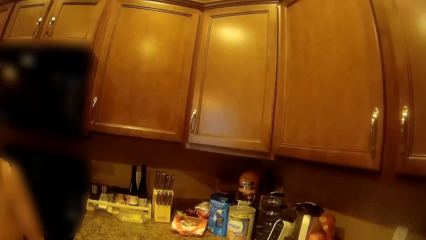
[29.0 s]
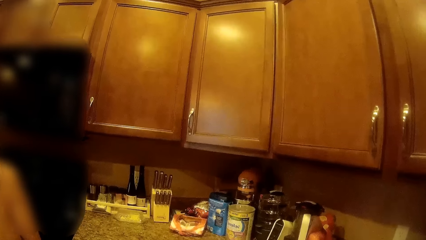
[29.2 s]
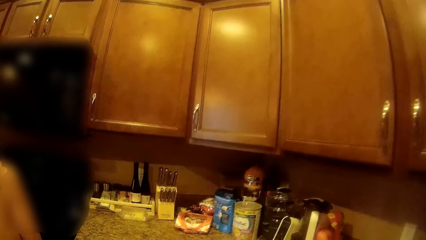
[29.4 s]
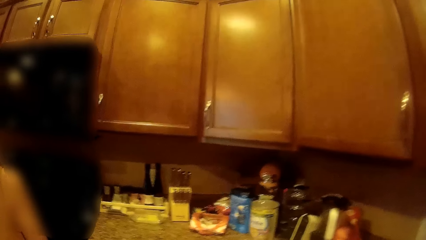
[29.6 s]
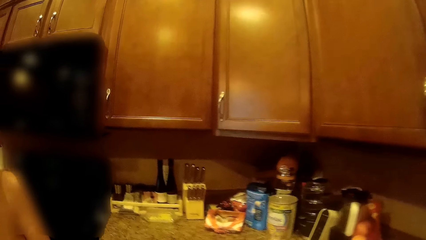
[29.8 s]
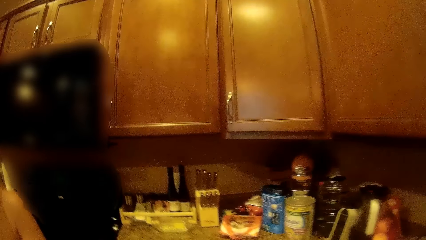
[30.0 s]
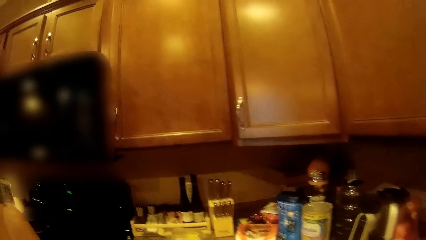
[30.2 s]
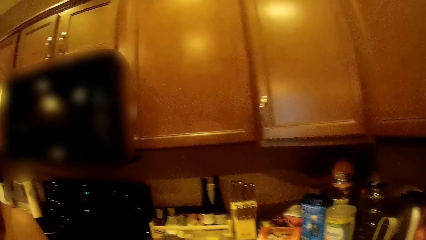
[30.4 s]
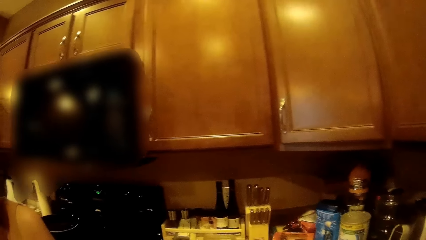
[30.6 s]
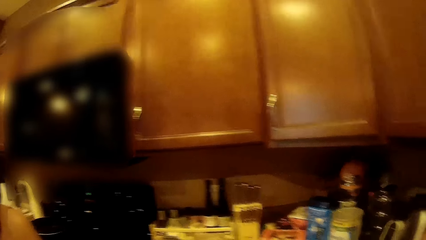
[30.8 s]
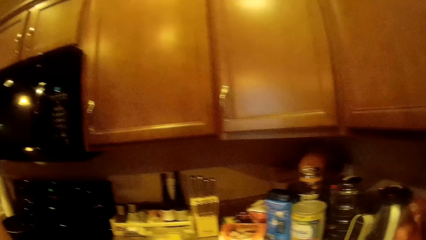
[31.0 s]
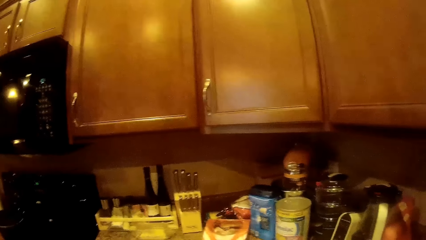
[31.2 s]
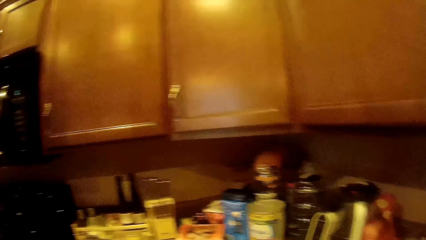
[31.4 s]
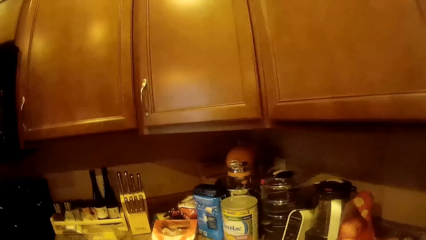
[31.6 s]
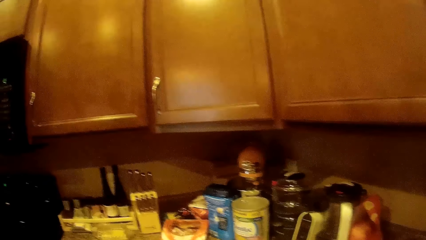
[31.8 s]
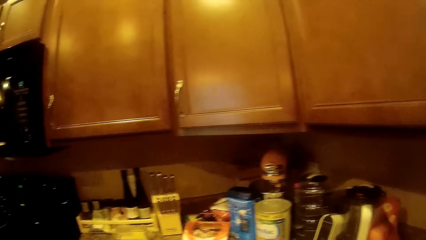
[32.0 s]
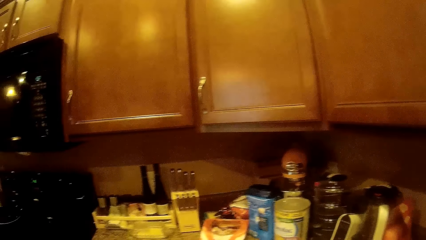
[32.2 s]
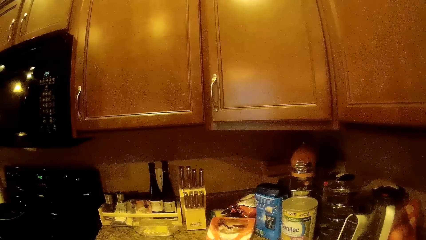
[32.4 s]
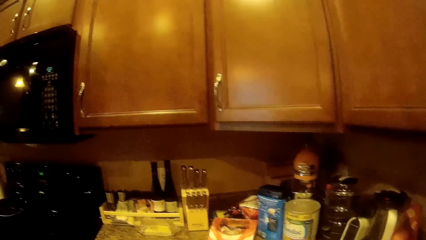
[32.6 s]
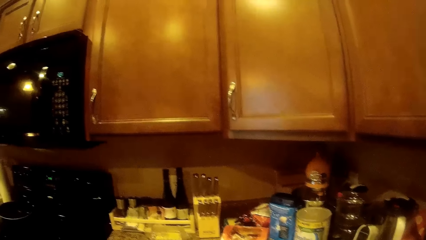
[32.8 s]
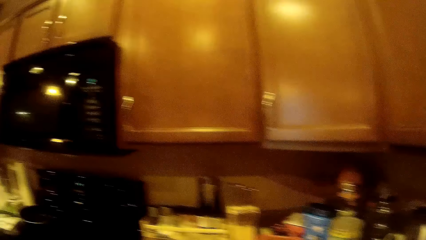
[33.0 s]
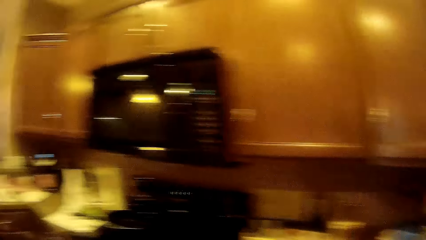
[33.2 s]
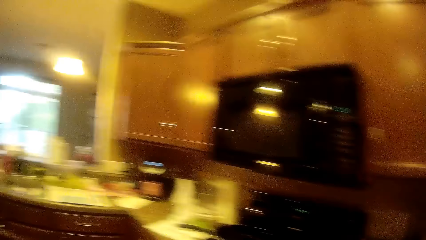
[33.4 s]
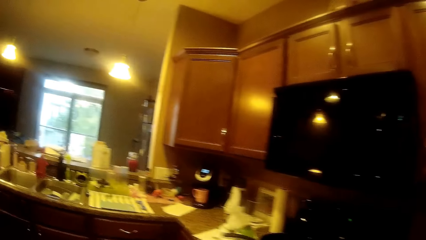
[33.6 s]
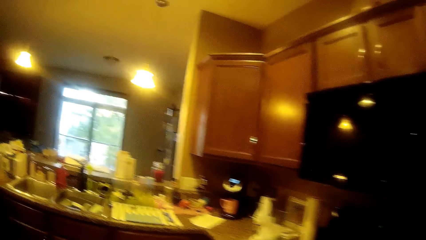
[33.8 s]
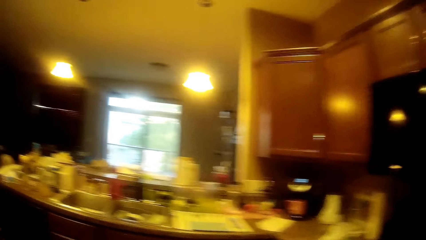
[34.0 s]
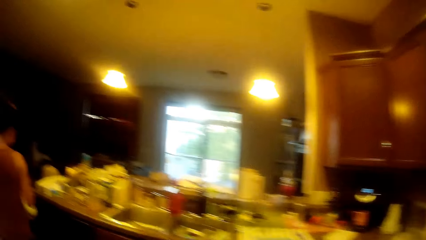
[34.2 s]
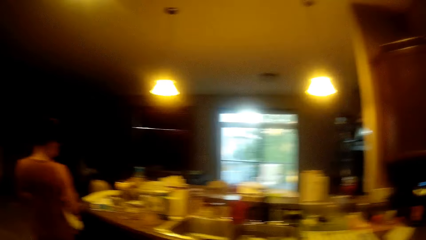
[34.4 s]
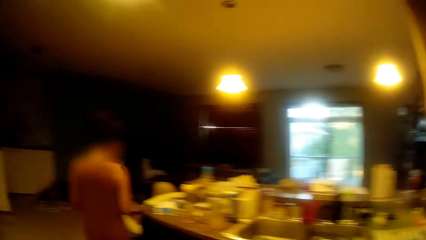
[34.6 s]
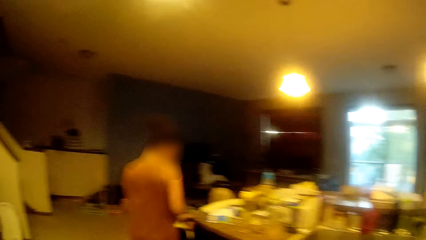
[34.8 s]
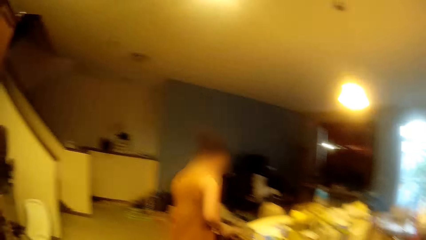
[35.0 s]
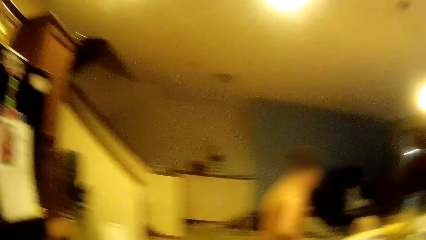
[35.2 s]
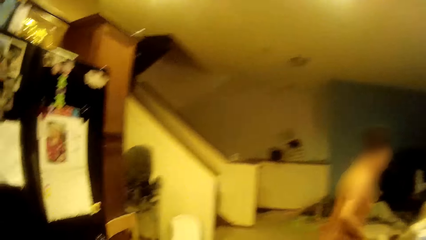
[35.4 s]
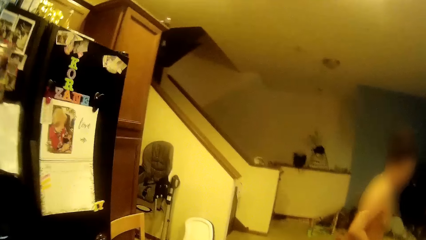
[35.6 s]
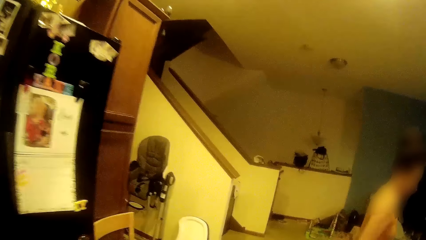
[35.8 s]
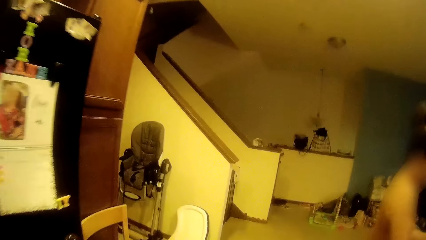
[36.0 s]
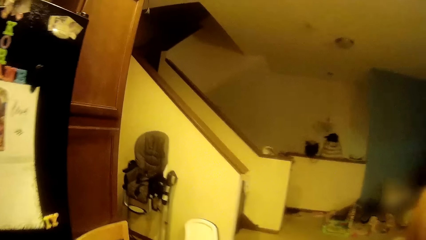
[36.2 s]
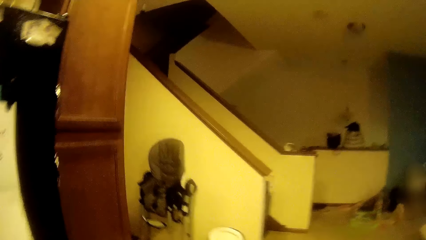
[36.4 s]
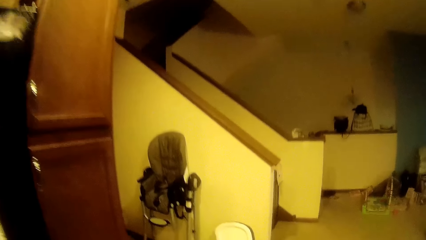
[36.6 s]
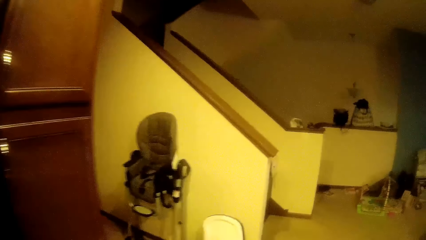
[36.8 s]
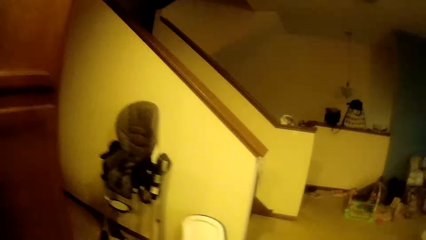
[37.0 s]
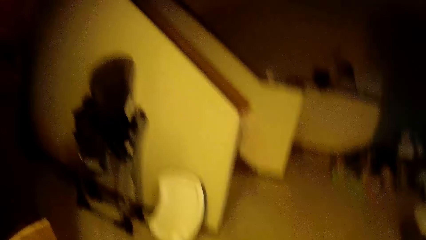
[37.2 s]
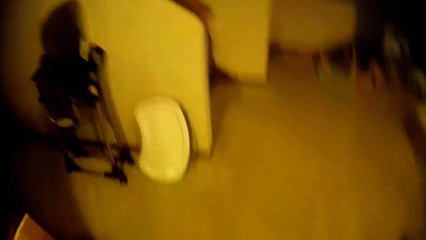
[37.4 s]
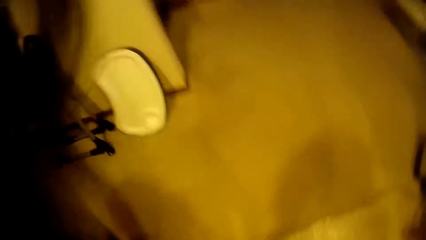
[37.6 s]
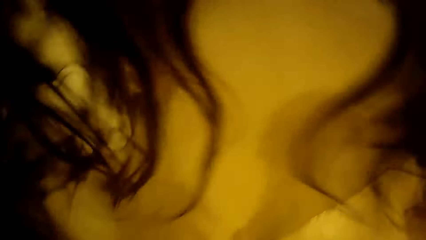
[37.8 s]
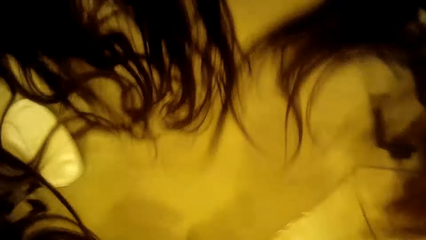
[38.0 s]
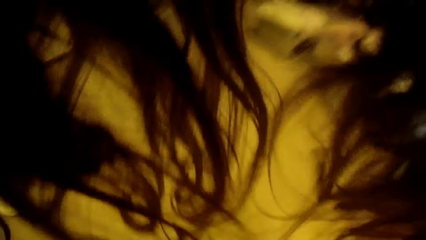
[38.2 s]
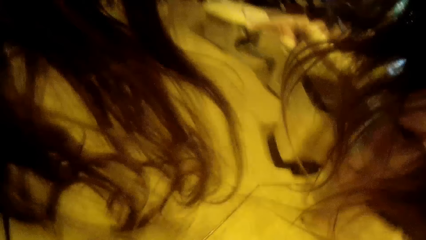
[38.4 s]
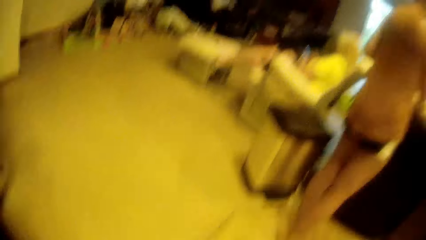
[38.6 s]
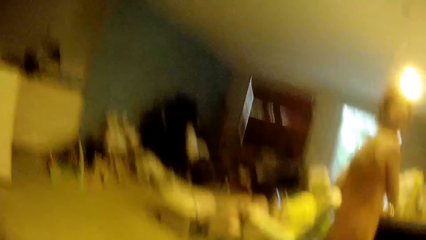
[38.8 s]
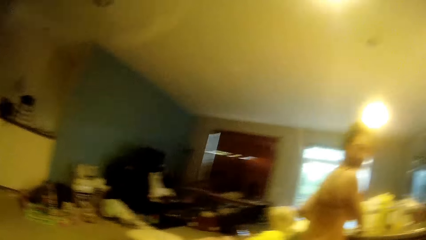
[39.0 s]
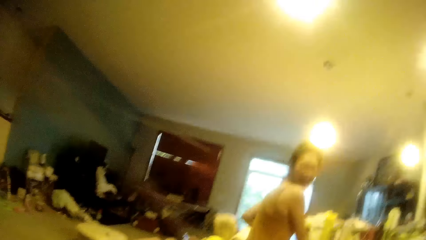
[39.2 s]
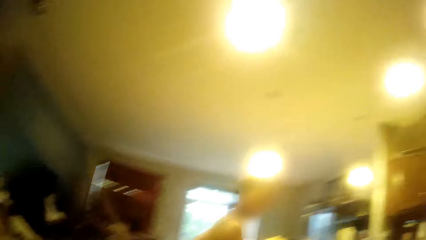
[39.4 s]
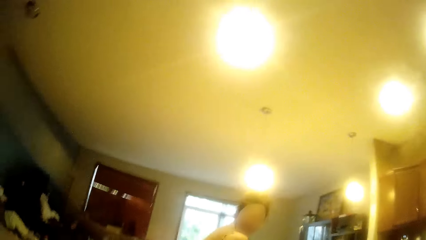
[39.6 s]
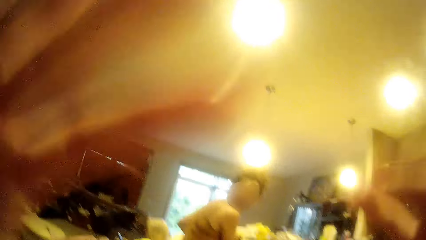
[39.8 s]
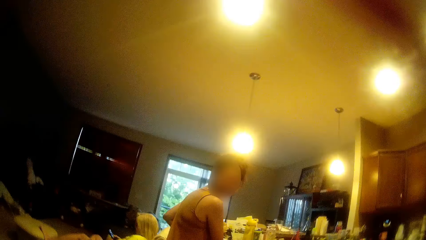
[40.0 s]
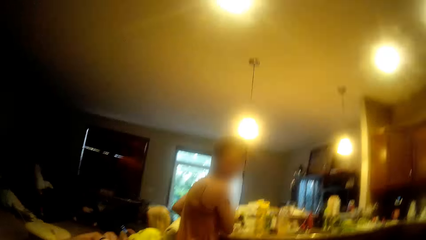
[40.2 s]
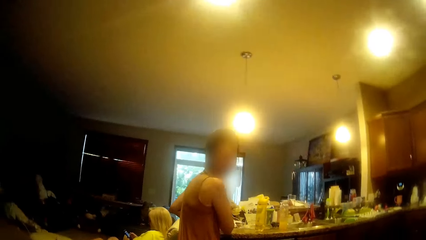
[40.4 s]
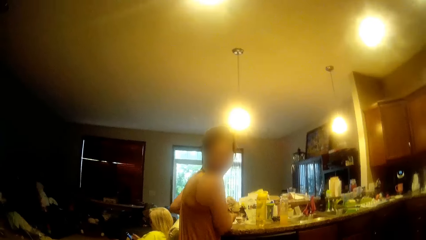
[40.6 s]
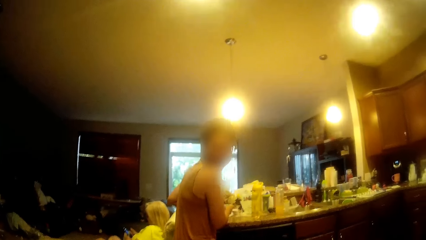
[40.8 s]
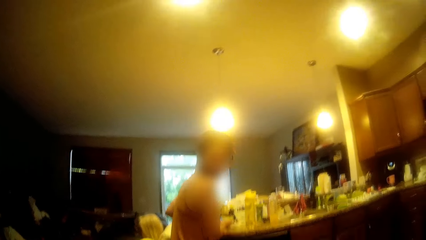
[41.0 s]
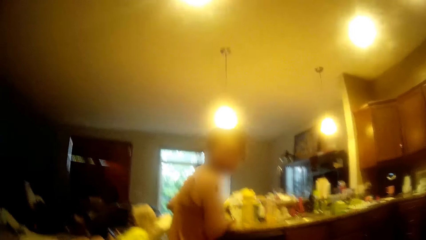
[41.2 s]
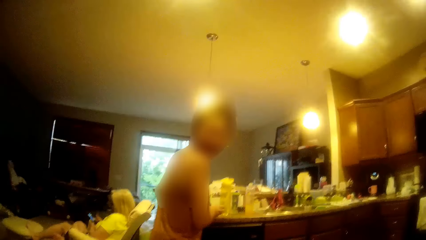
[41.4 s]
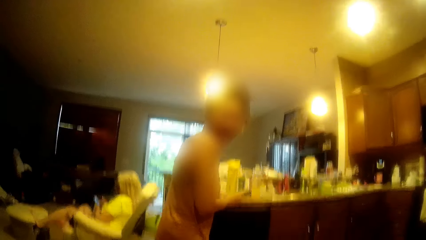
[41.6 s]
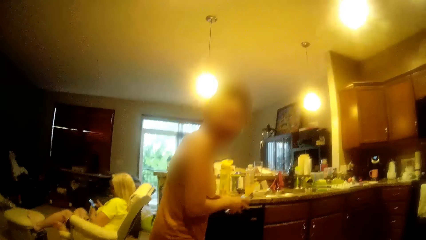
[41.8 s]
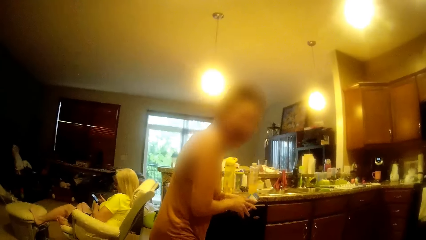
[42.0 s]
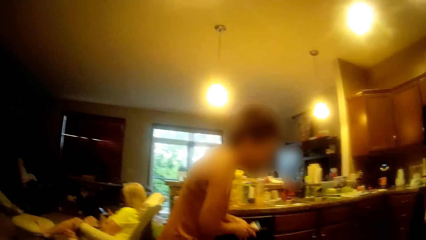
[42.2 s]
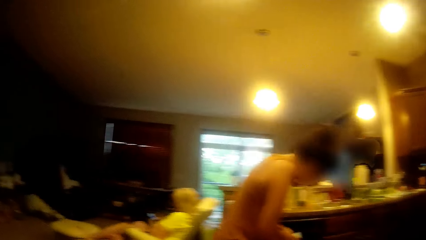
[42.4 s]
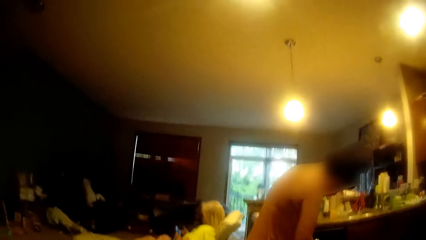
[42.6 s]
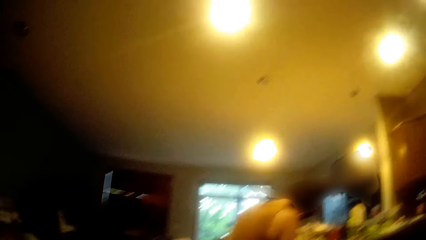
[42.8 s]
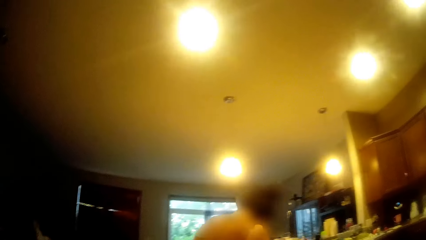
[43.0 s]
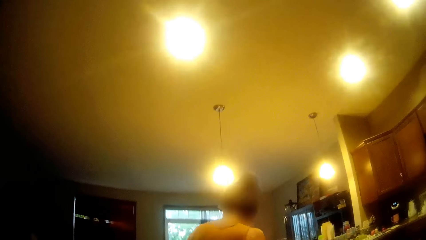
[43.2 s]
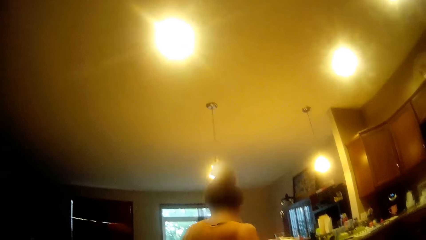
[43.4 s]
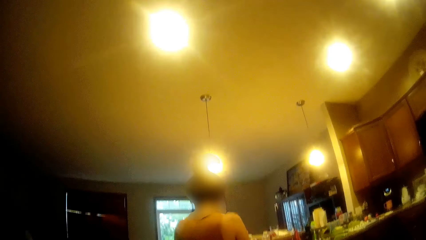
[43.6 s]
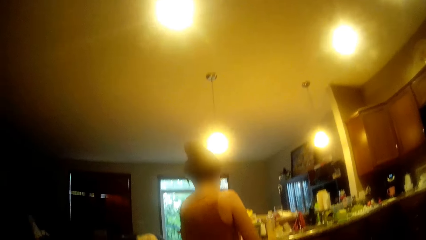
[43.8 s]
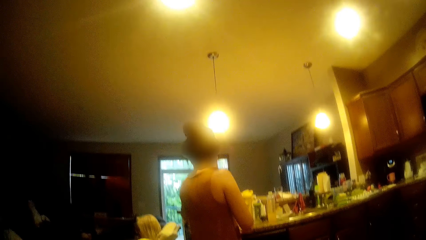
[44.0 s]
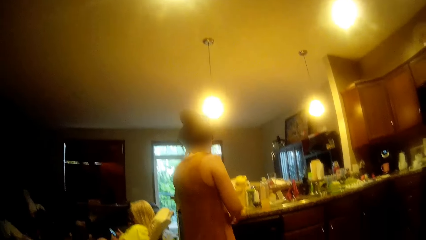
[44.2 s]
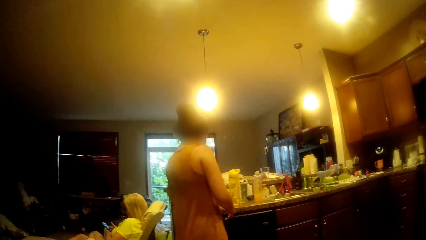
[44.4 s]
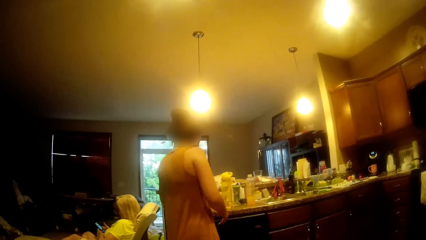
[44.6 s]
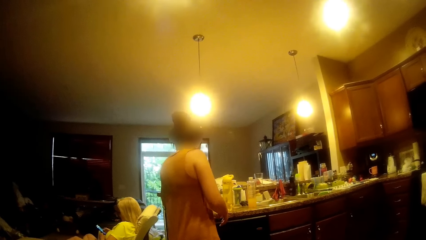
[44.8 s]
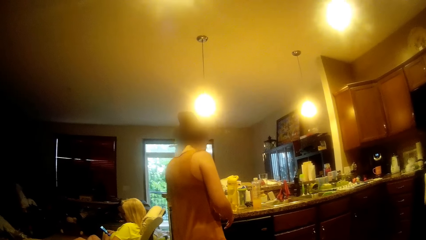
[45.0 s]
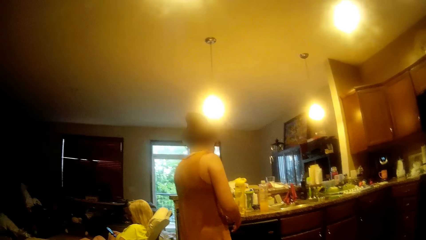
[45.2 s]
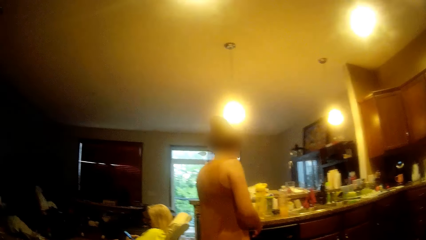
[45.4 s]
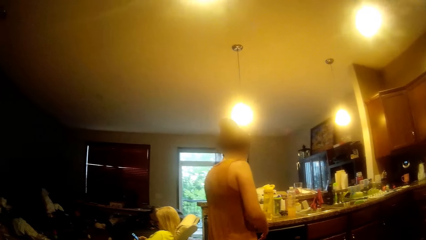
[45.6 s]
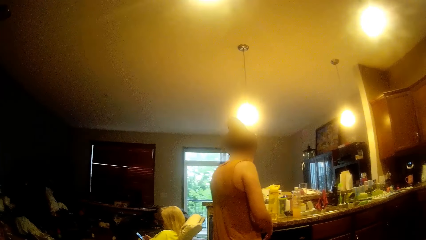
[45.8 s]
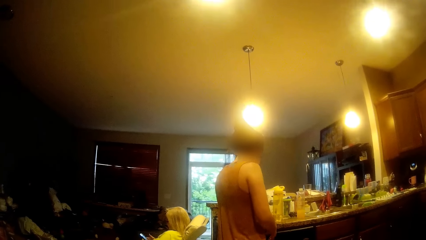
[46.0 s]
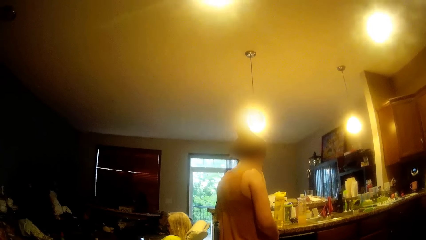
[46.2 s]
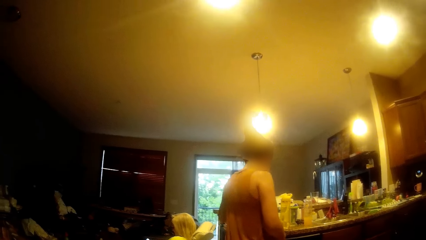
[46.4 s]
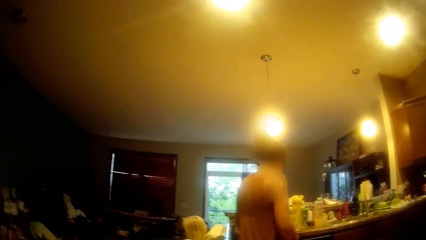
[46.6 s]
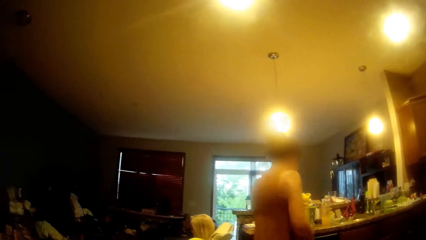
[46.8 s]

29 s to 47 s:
A lady walks in the kitchen. The camera wearer walks in the kitchen. The lady throws the nylon in her hands into a trash bin with her left hand. The camera wearer interacts with the lady. They straighten the hair. The lady takes a paper from the kitchen table with both hands. She holds a piece of a box and puts the piece of the box in the drawer.
